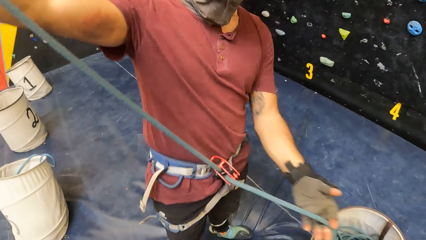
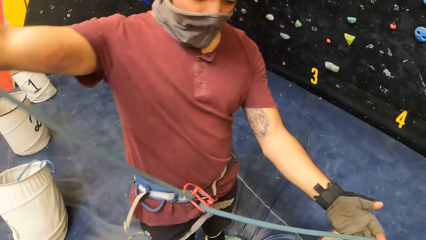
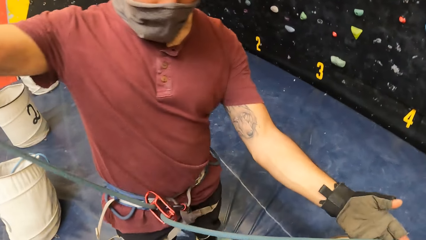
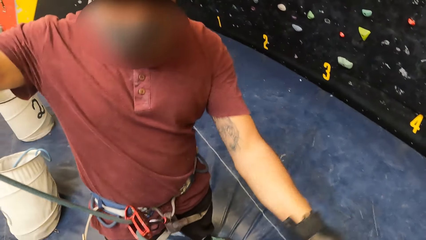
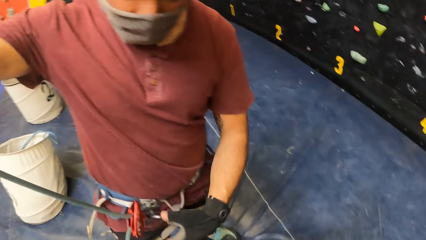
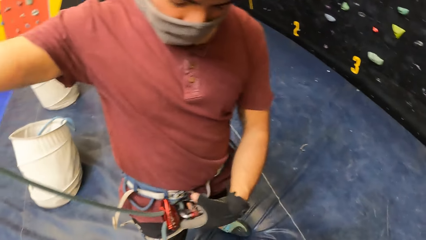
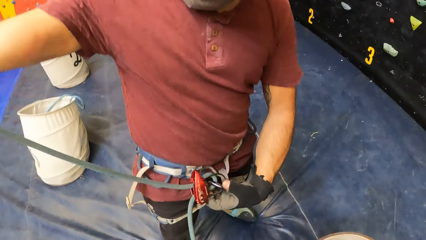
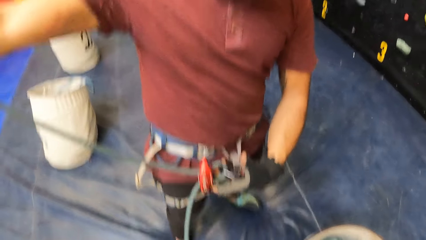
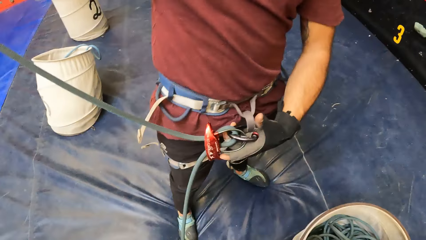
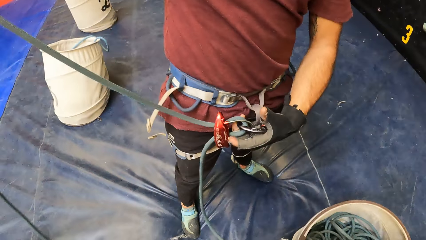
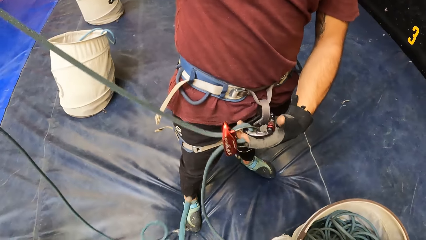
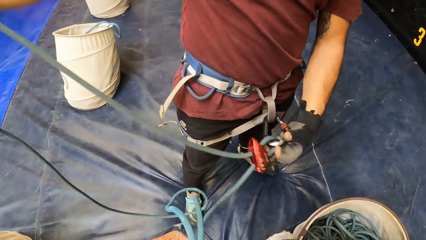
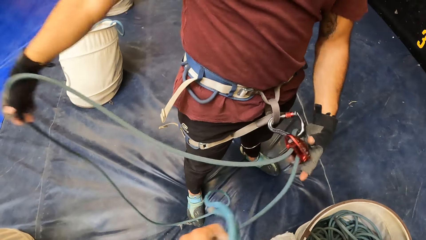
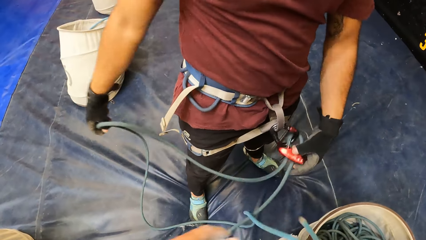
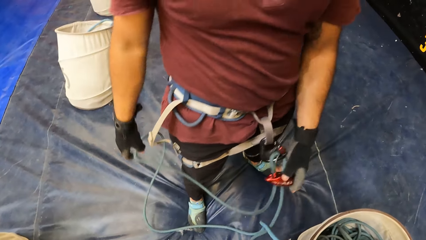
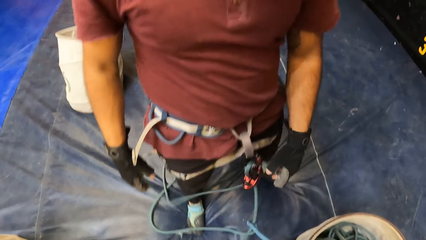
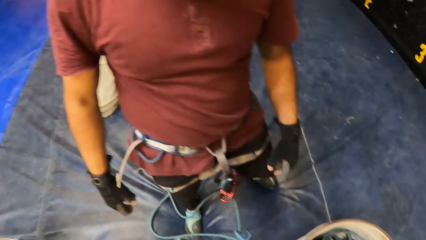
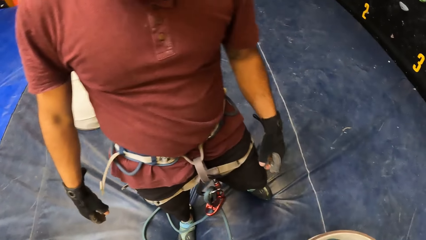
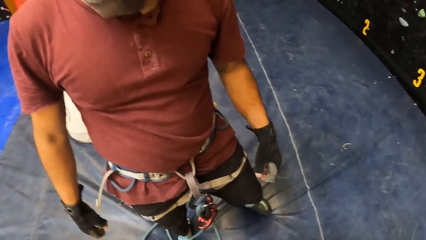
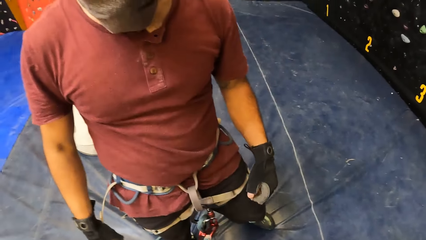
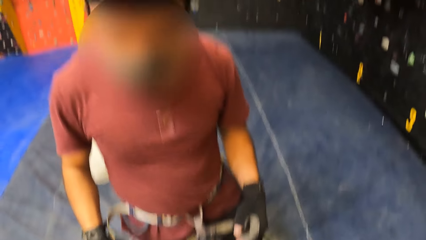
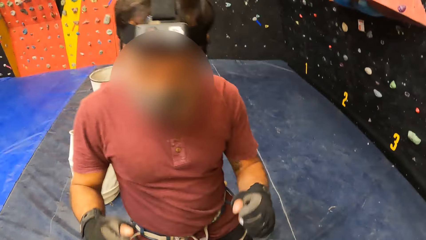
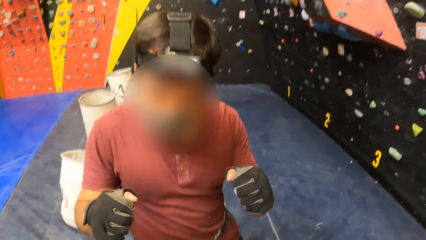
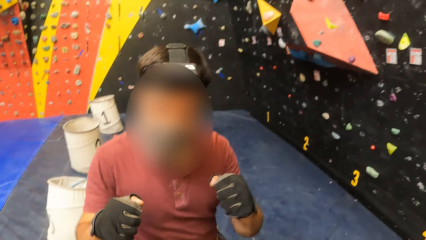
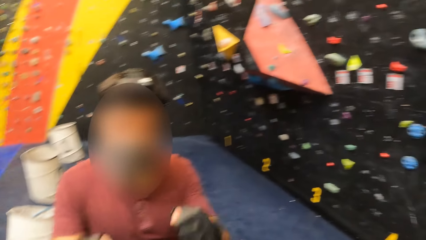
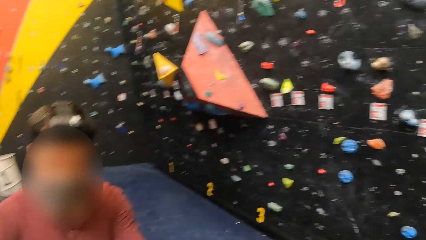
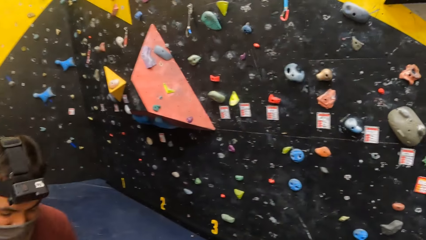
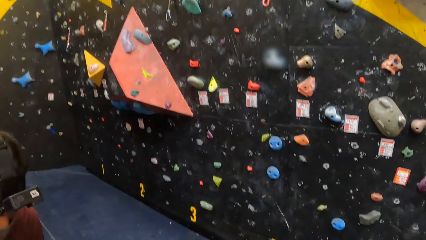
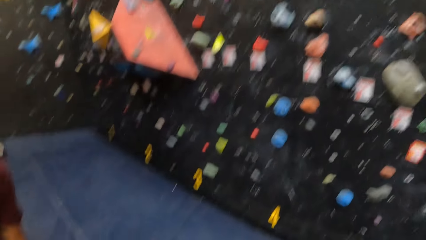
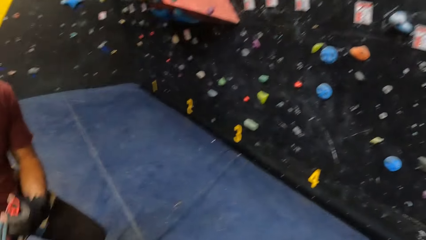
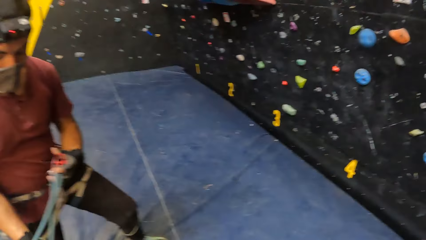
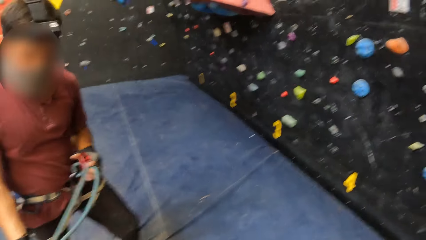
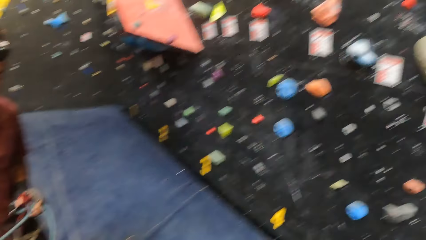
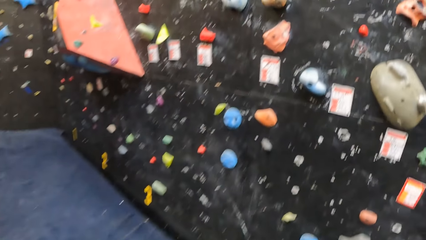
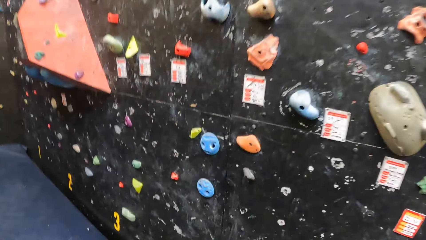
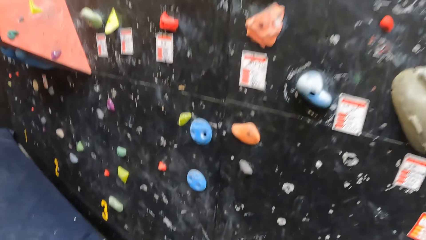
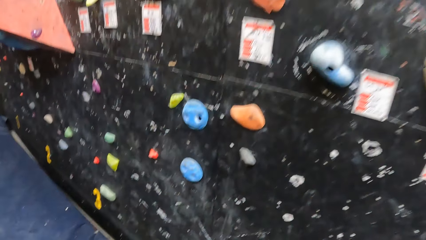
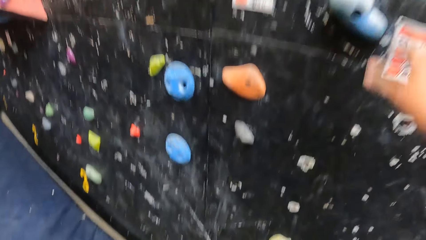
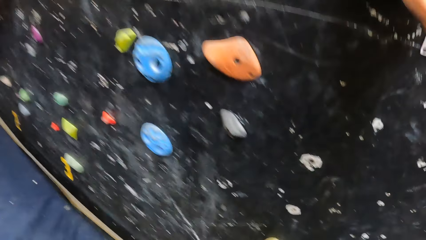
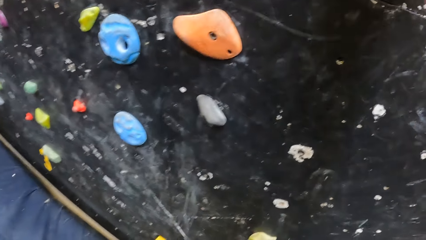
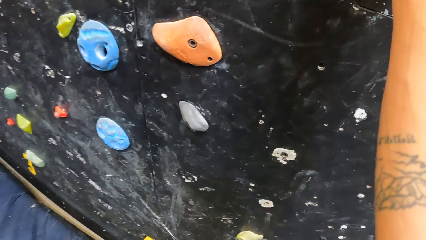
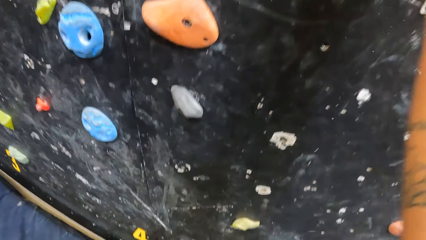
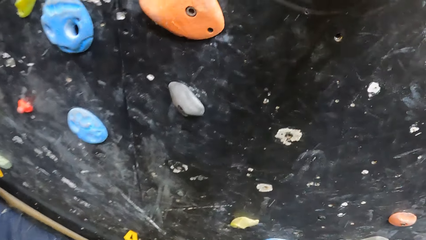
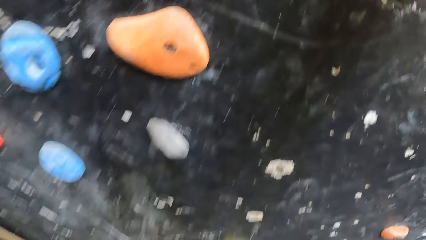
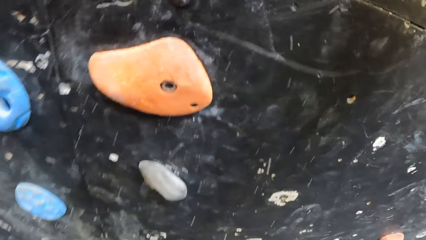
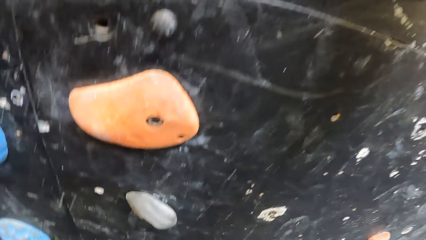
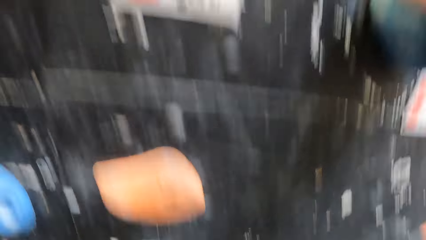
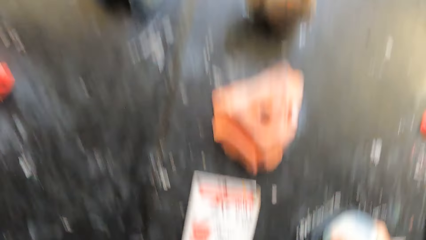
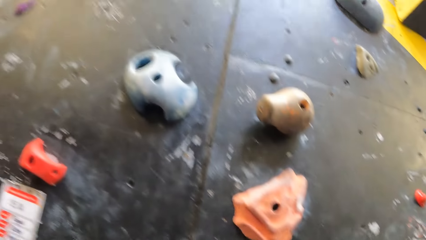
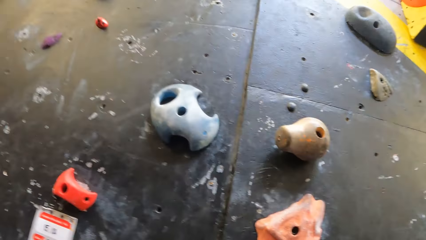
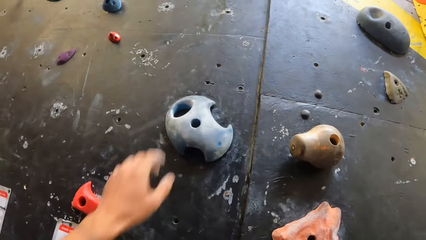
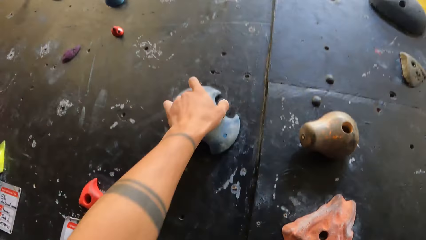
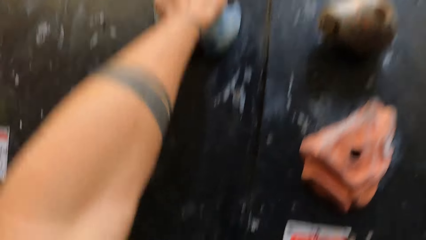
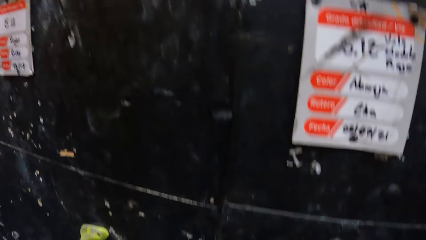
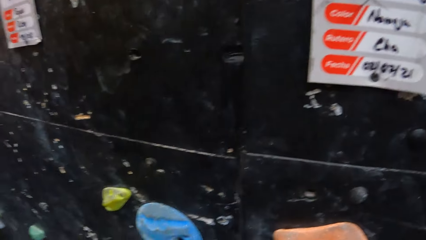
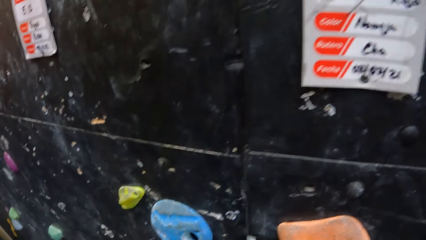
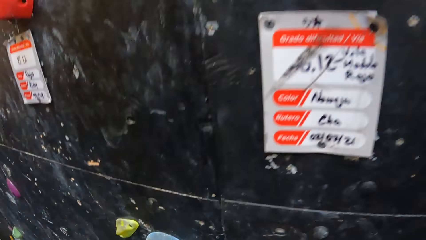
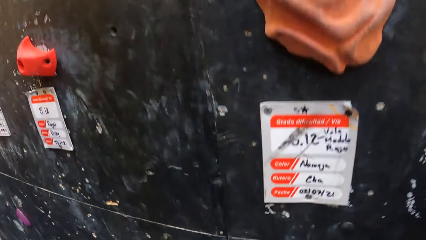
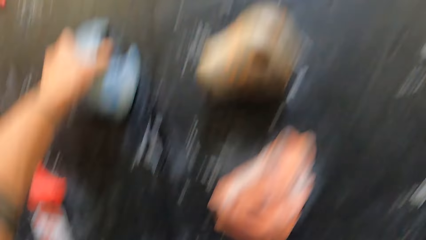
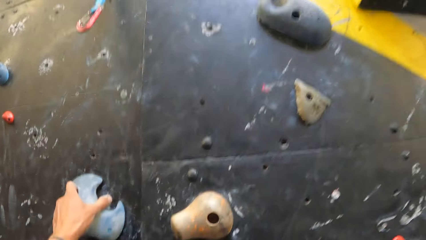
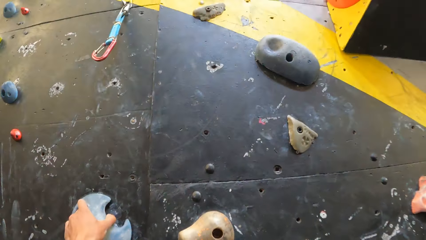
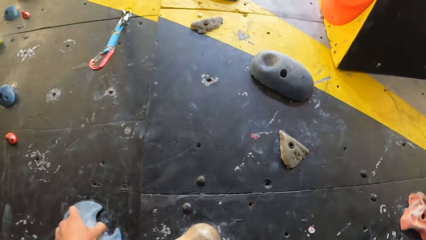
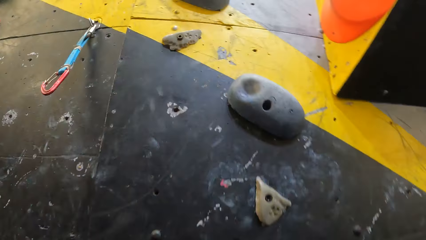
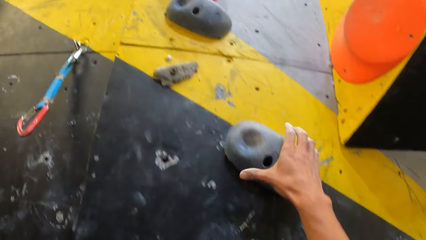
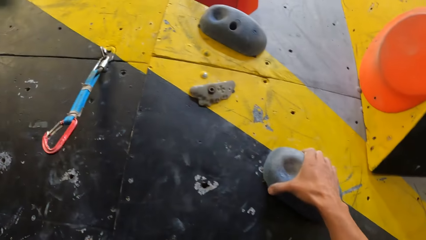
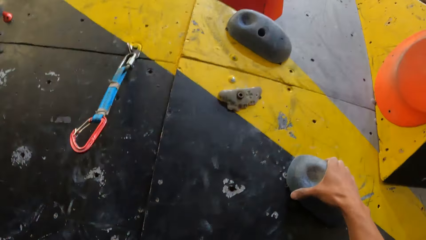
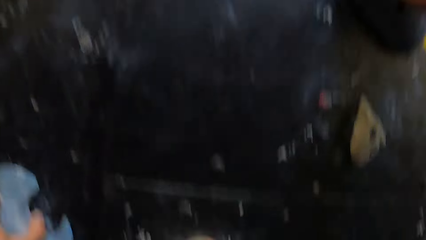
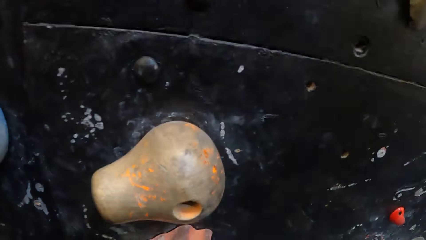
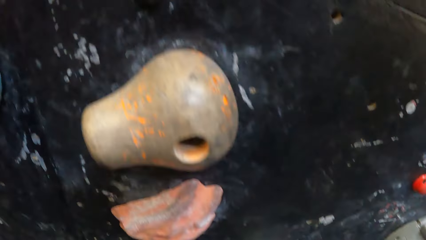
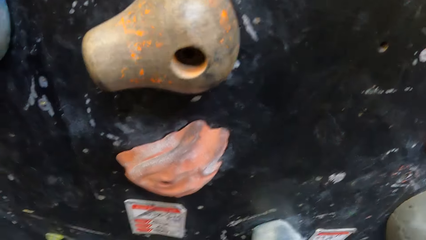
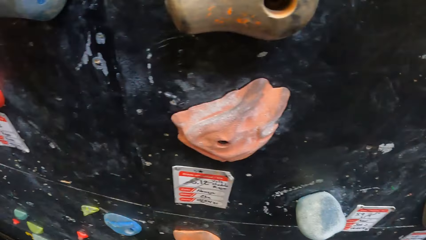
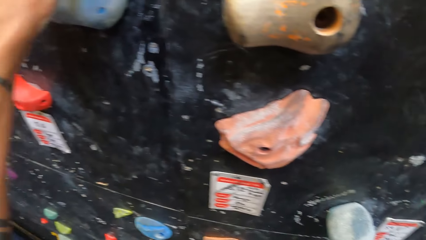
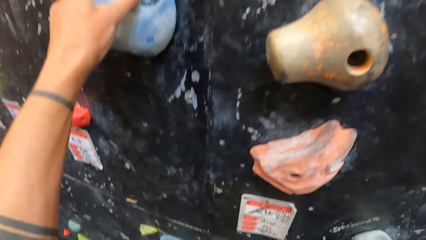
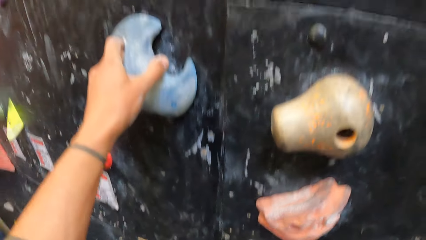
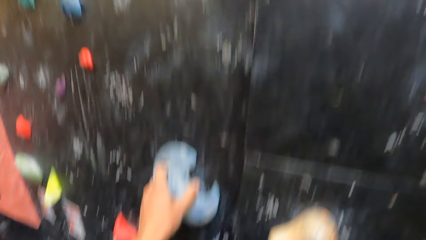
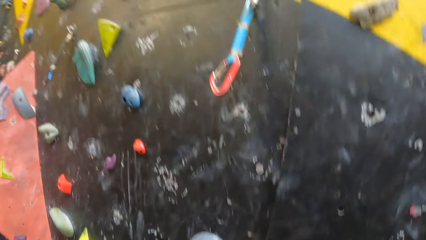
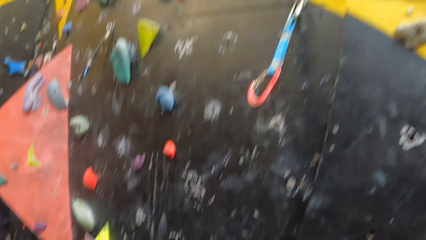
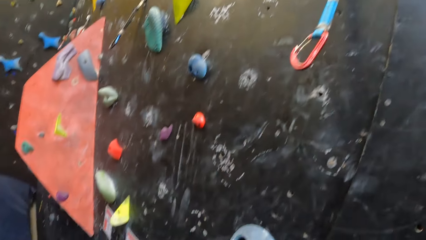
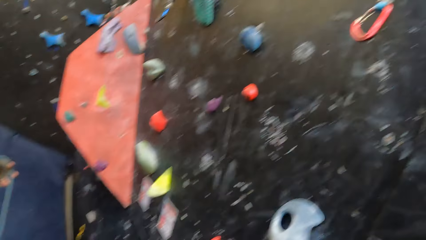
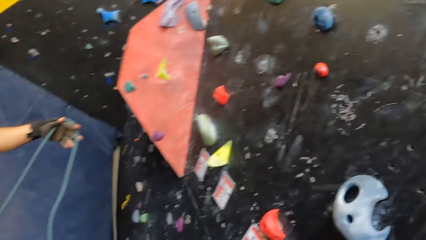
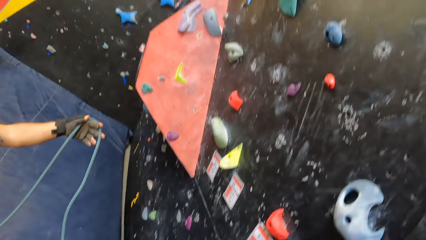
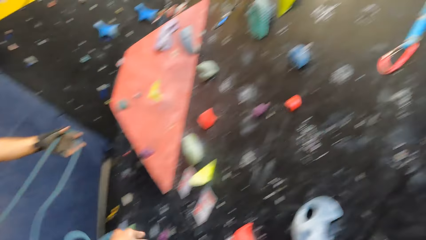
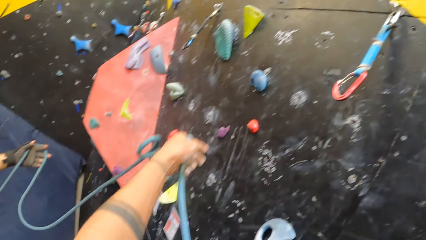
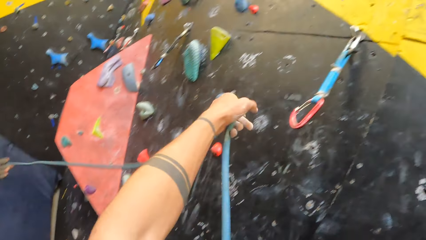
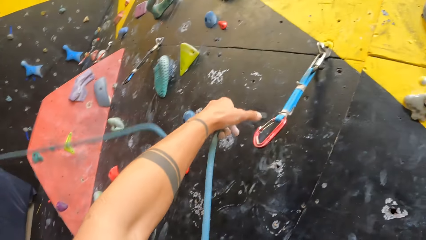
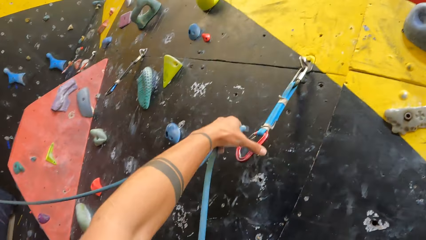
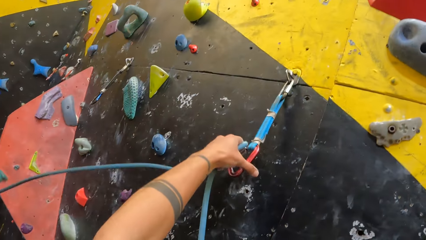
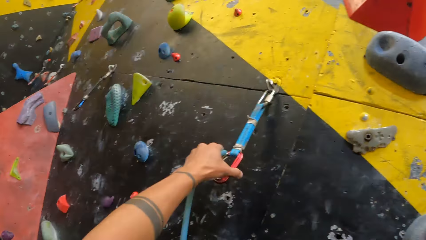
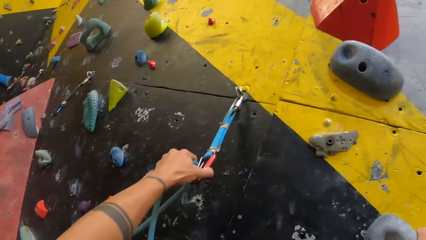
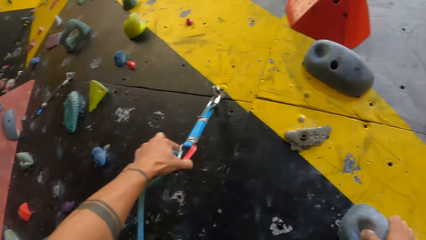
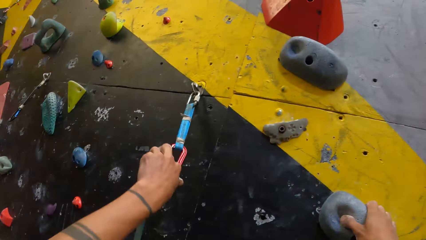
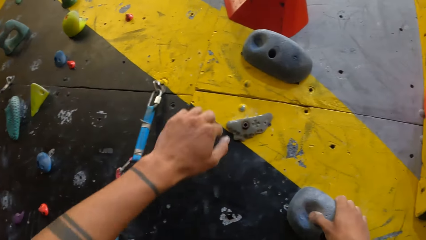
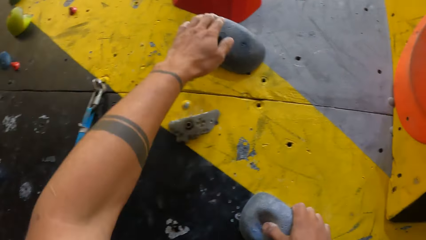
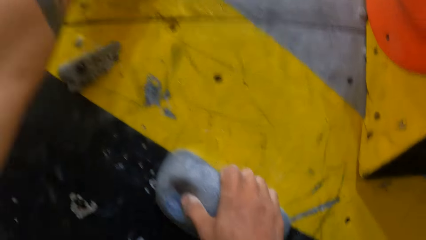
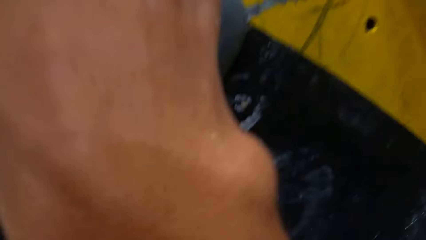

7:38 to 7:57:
A person stretches the climbing ropes. The camera wearer looks around. The person moves his hands. The camera wearer climbs the wall. They look around. They hook the safety rope on the wall.
